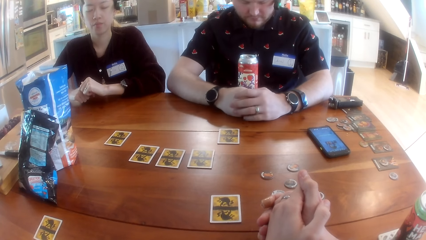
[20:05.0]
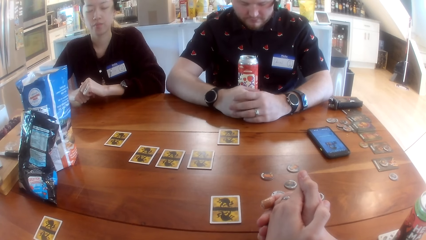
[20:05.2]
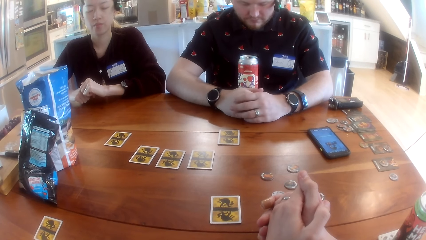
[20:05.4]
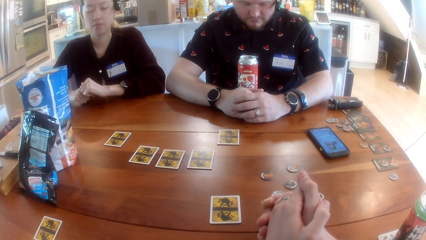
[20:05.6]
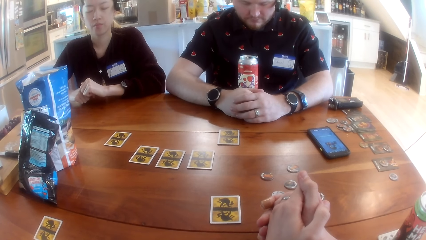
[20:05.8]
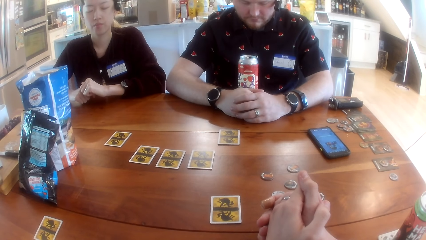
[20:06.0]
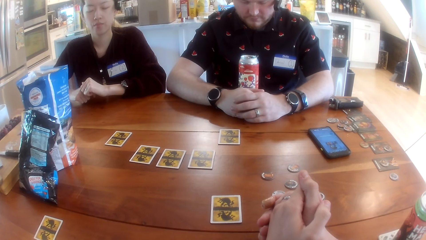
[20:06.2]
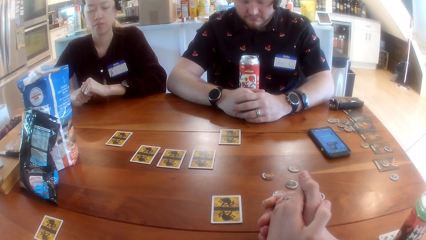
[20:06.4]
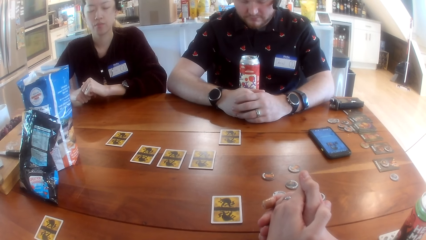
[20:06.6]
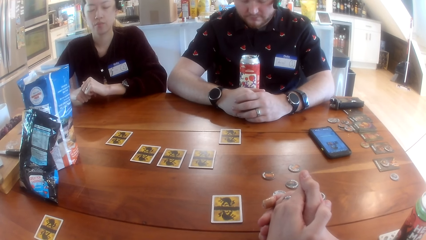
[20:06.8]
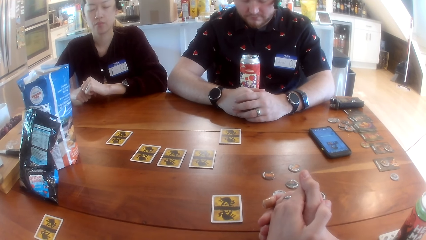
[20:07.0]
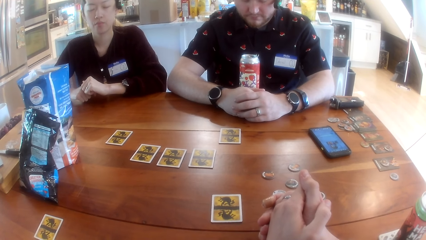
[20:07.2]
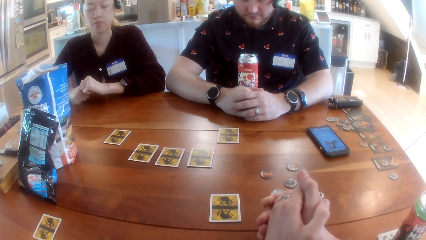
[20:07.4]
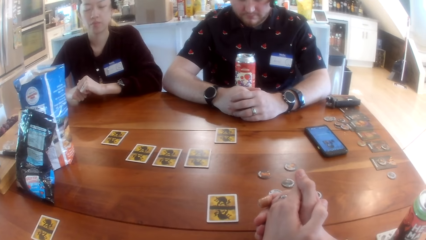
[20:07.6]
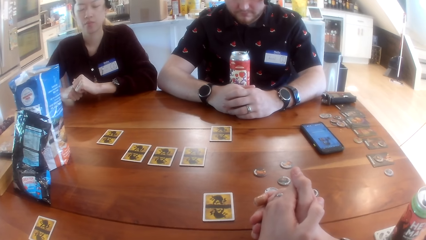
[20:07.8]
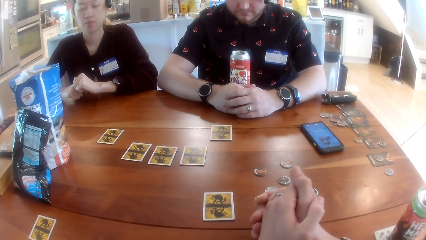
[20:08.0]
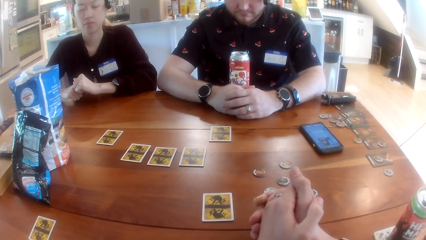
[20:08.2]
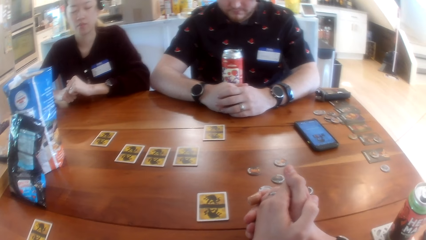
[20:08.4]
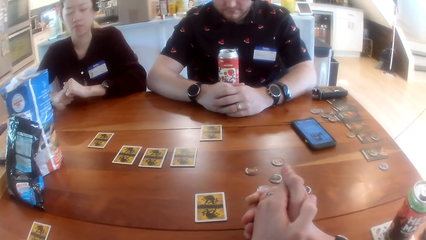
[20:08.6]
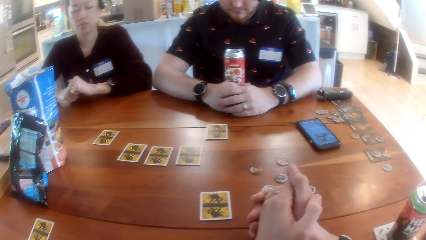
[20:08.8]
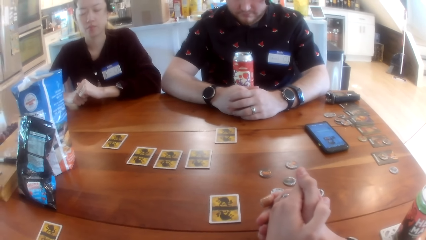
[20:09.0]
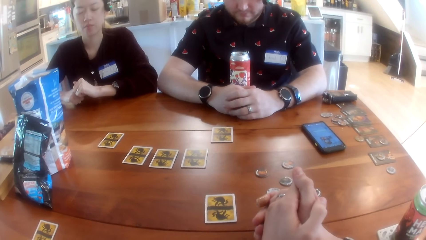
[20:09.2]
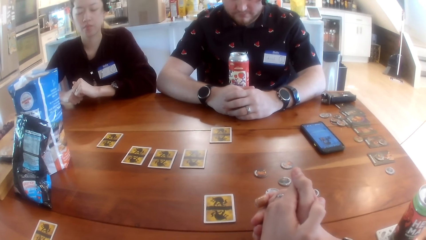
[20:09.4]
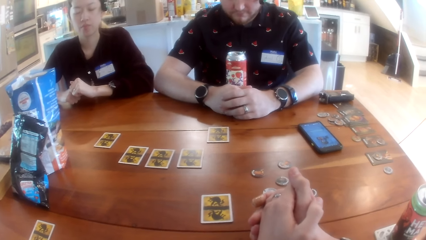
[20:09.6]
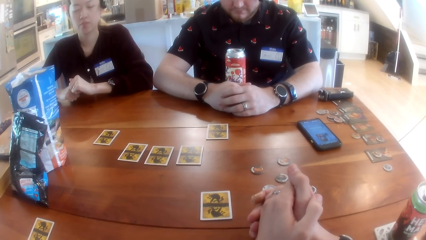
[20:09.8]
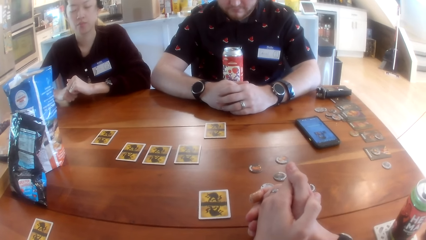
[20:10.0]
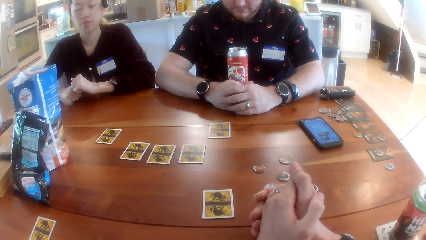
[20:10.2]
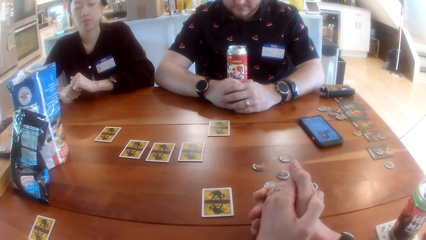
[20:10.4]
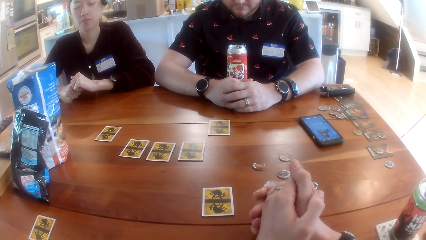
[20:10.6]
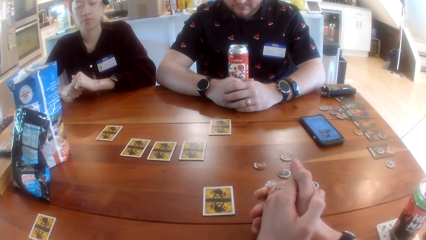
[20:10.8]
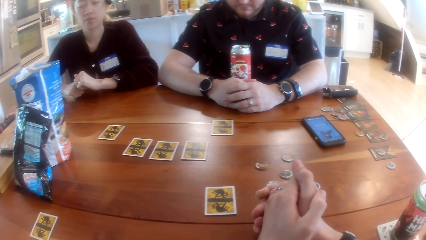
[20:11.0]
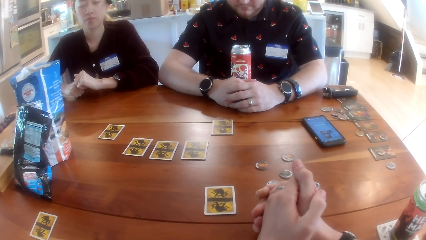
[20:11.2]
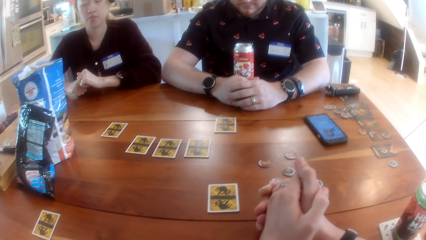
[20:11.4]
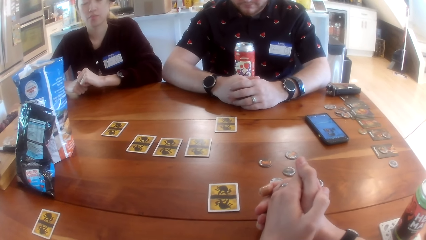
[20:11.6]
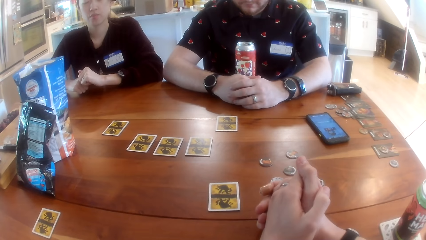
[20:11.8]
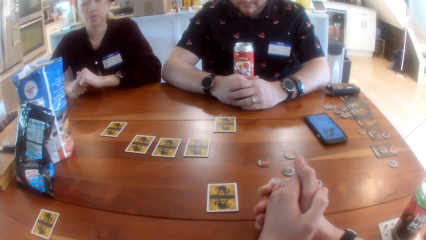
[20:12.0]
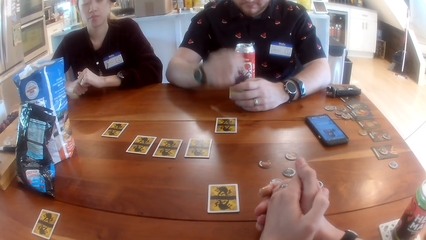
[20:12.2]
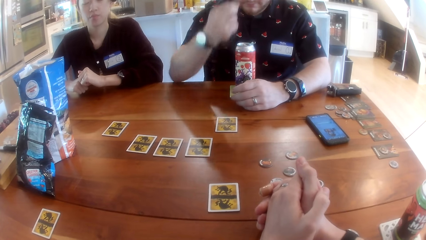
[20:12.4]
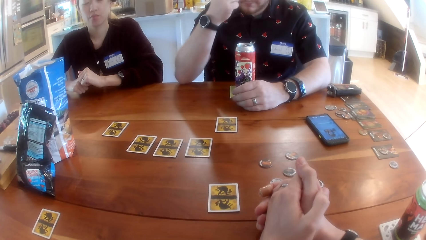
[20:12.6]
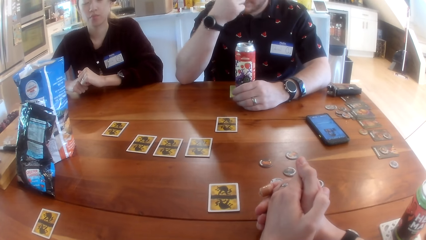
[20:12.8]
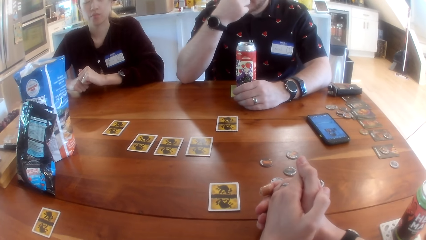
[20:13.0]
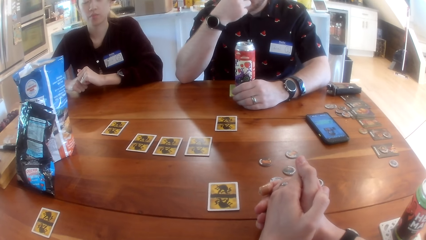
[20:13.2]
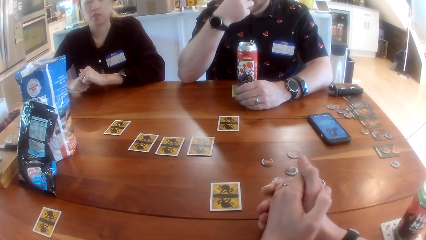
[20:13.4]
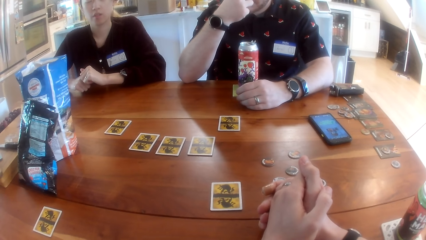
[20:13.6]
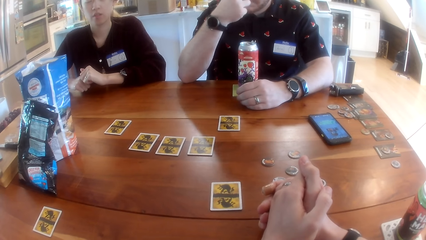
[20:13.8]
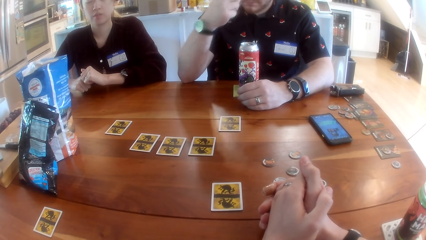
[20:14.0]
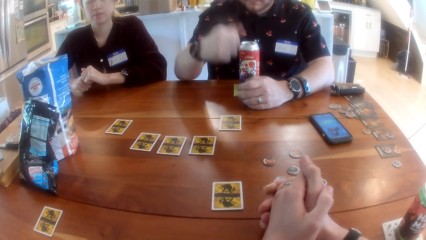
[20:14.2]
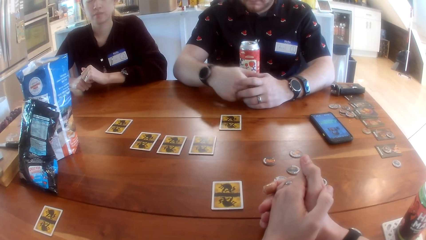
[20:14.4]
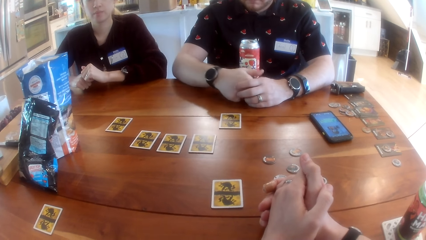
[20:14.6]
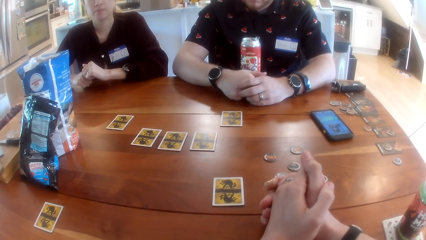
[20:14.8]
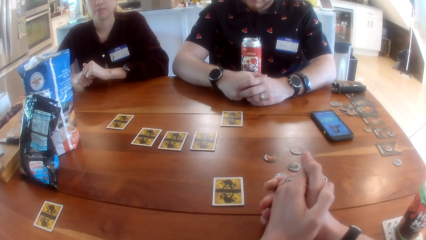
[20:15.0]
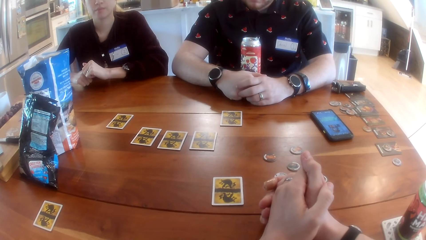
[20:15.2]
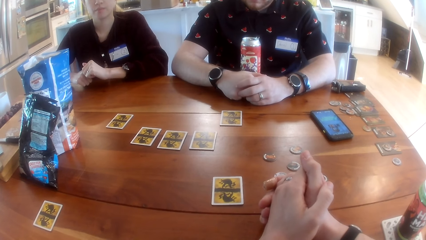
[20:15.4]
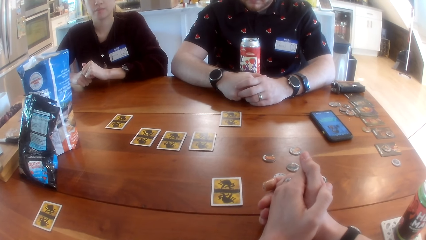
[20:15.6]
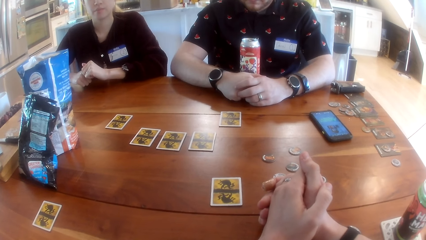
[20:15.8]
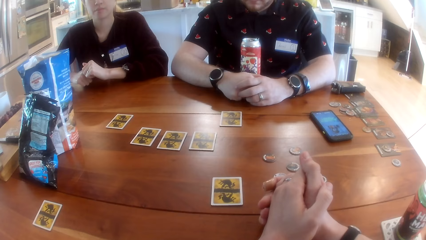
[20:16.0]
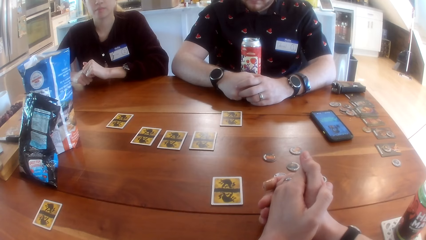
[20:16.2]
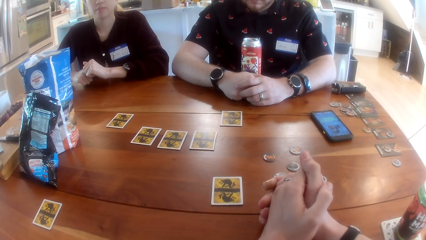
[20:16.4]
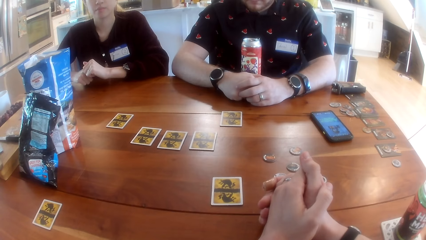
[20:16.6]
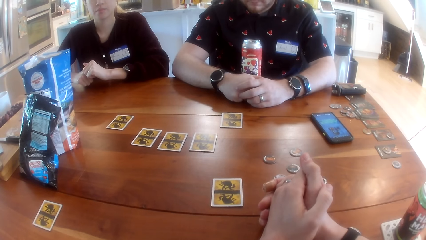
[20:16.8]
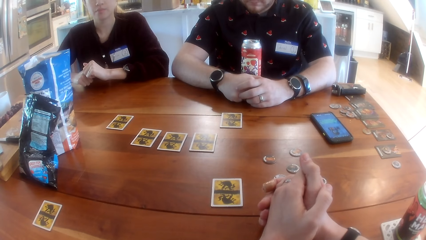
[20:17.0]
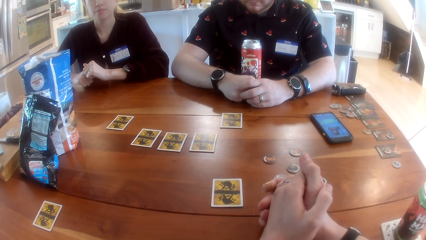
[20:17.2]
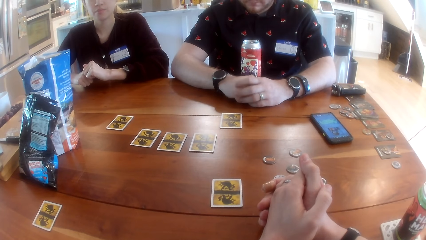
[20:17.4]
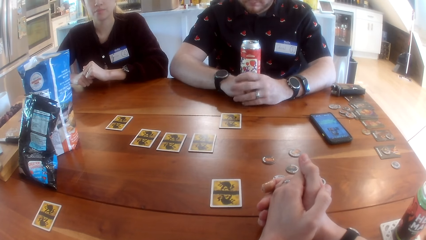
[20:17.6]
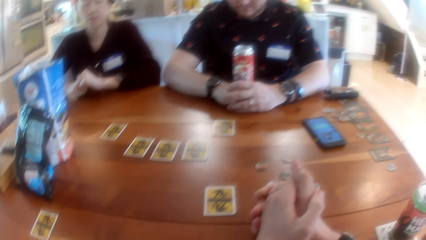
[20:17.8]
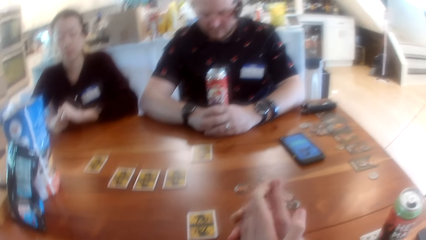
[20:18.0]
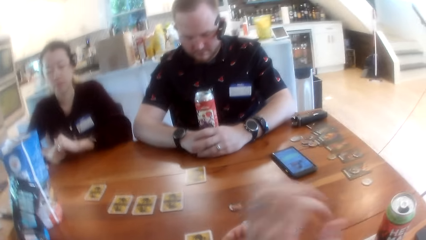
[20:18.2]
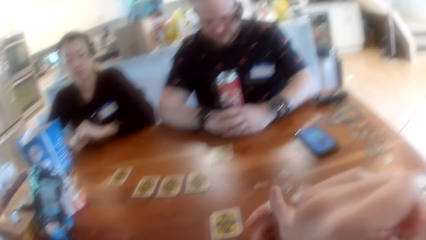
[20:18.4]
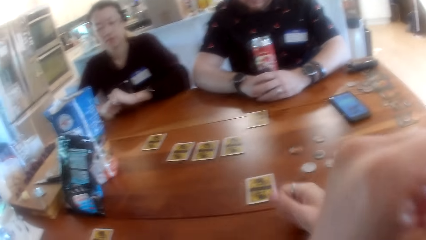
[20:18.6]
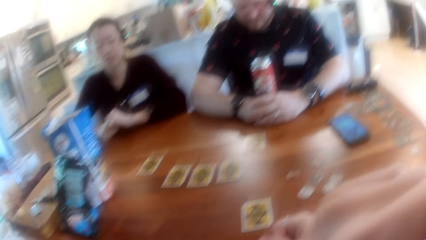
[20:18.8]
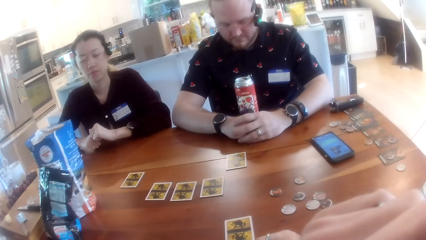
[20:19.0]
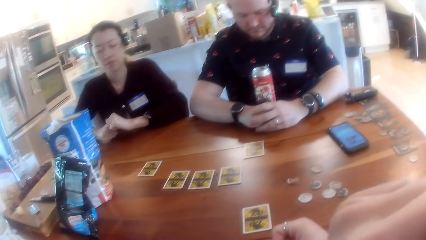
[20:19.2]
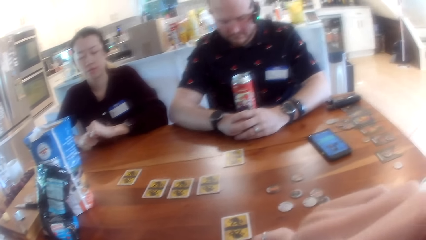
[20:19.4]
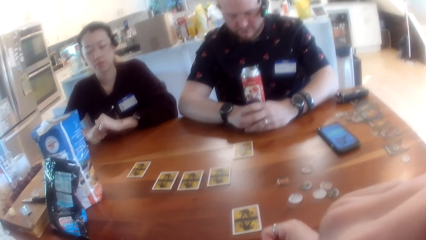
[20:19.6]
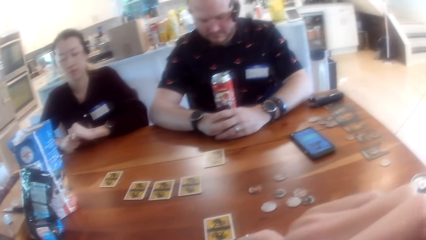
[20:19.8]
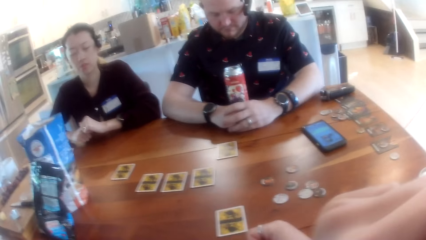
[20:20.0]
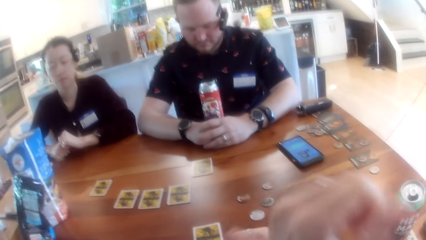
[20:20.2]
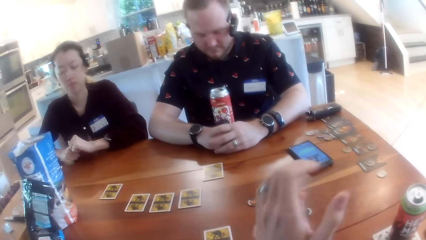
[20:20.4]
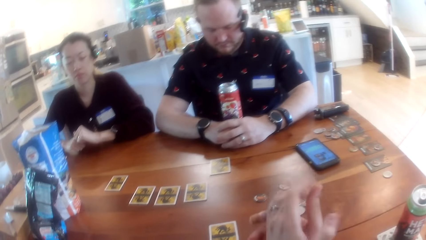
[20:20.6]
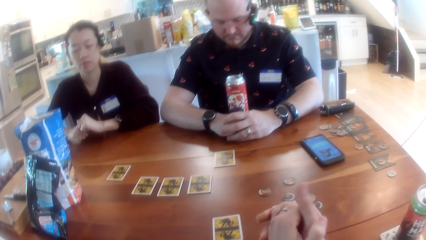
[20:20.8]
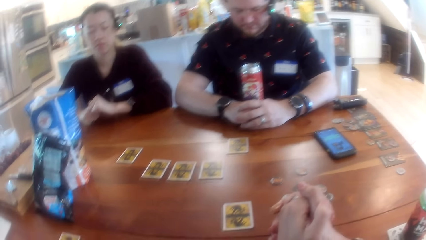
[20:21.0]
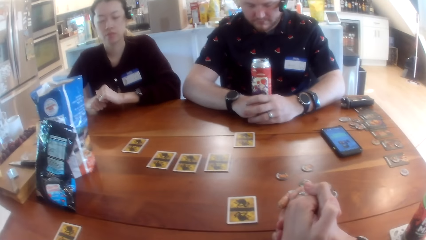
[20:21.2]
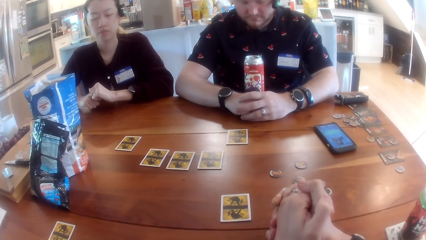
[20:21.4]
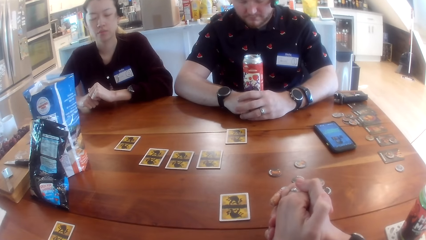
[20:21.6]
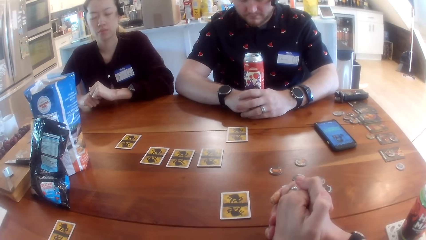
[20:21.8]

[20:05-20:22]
A man puts down his hand, listens to the music, lifts his hand, listens to the music, puts down his hand and listens to the music. The camera wearer scratches his nose. He puts down his hand. He listens to the music.
